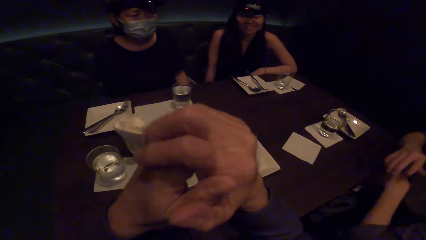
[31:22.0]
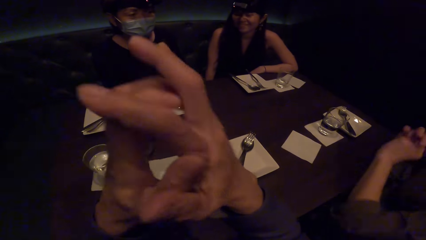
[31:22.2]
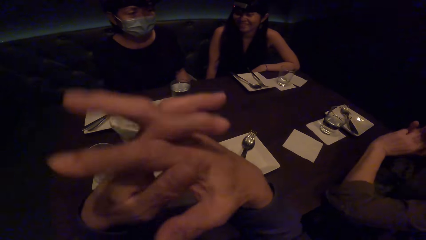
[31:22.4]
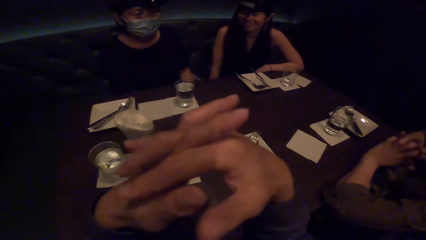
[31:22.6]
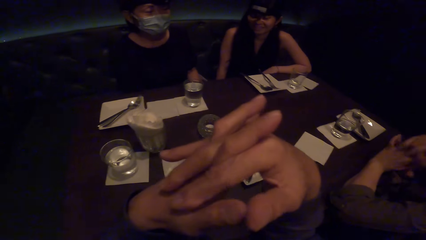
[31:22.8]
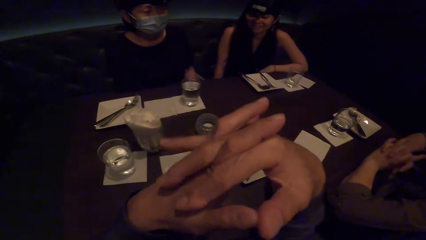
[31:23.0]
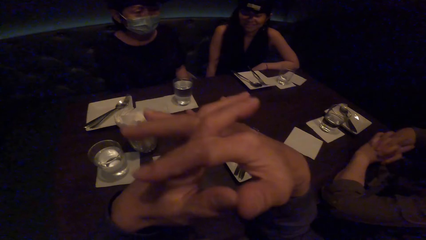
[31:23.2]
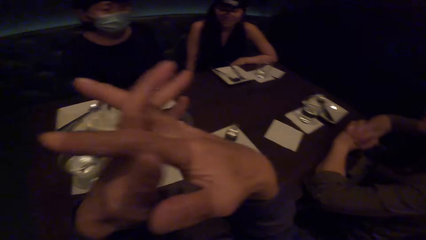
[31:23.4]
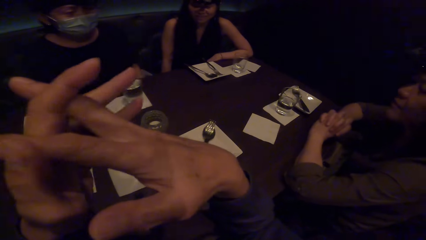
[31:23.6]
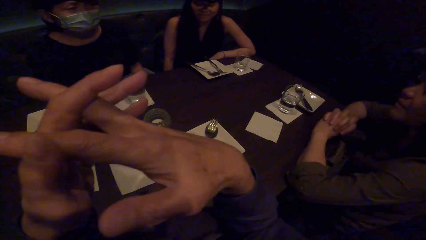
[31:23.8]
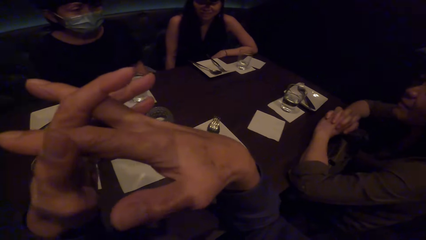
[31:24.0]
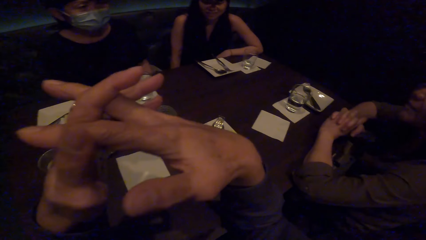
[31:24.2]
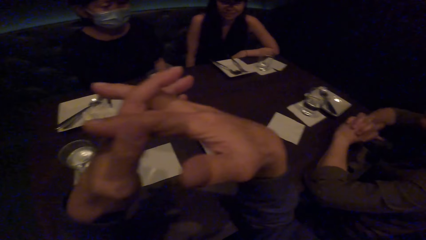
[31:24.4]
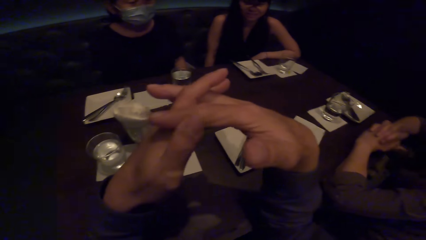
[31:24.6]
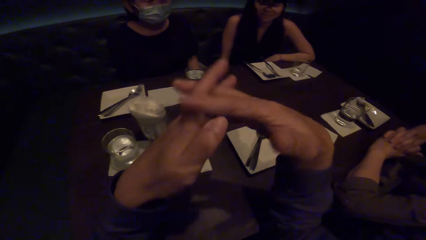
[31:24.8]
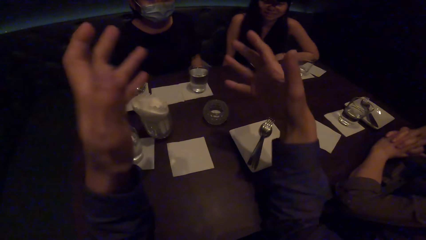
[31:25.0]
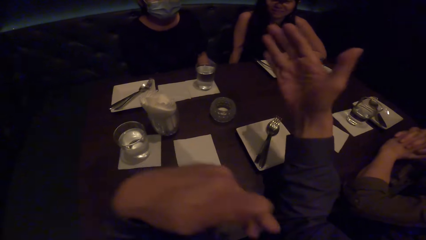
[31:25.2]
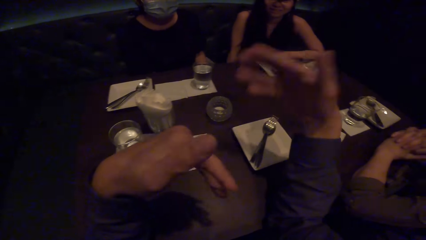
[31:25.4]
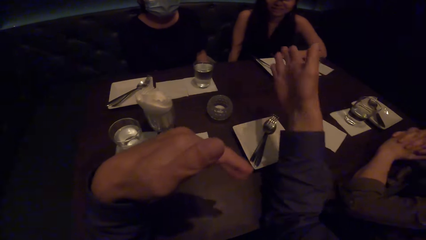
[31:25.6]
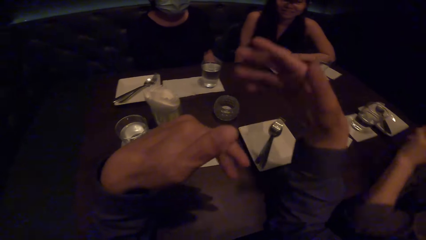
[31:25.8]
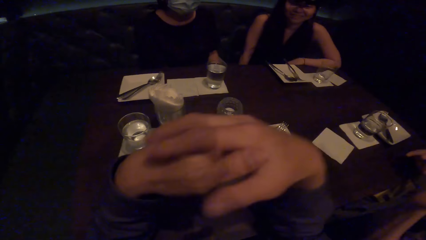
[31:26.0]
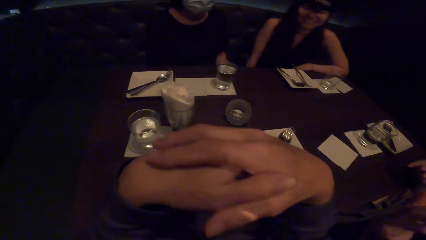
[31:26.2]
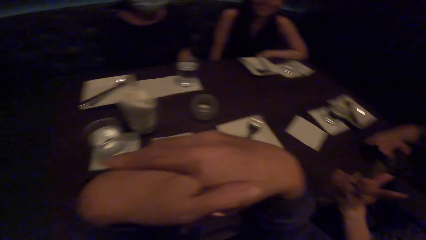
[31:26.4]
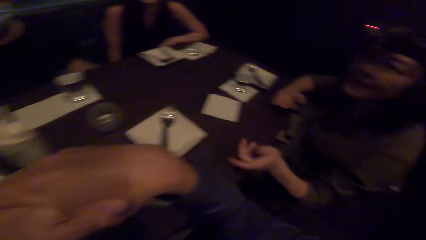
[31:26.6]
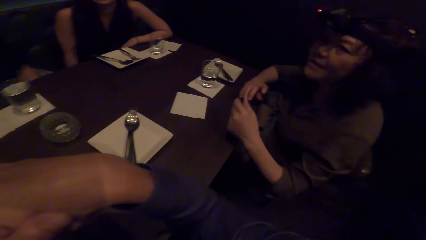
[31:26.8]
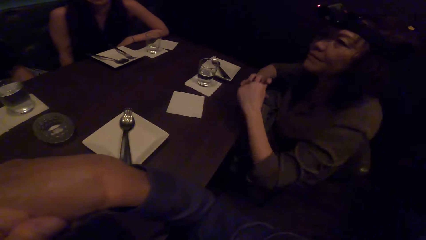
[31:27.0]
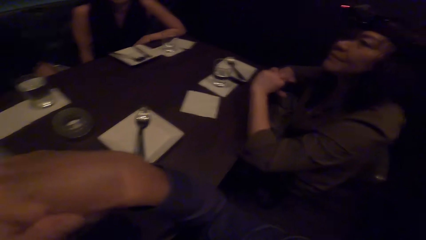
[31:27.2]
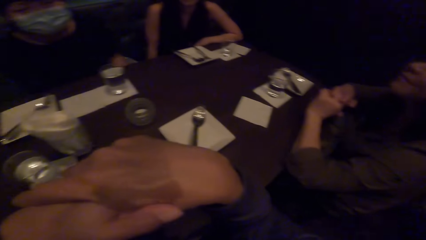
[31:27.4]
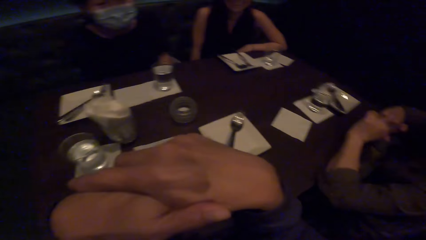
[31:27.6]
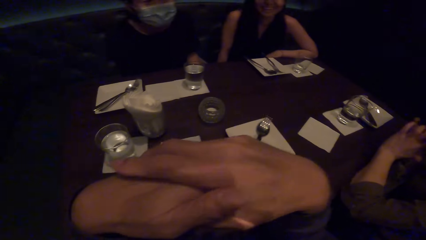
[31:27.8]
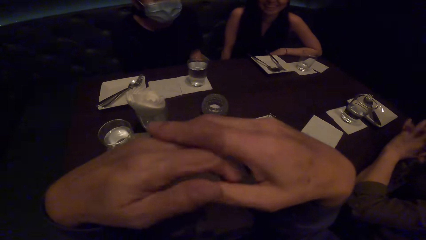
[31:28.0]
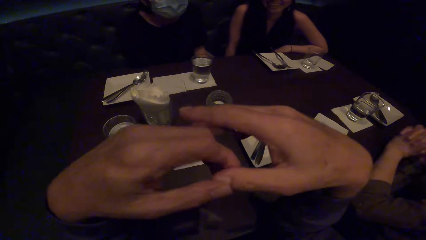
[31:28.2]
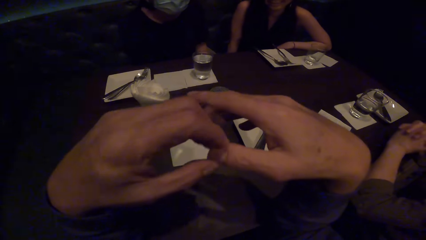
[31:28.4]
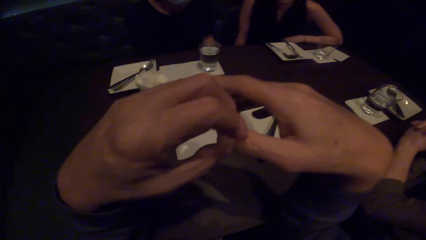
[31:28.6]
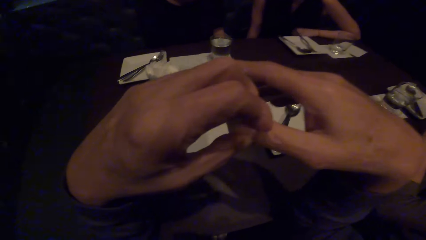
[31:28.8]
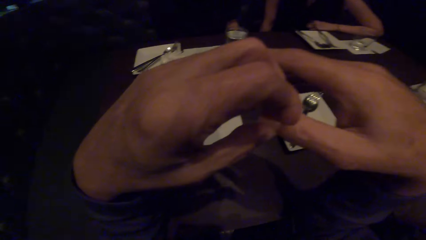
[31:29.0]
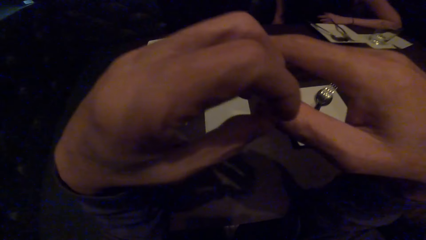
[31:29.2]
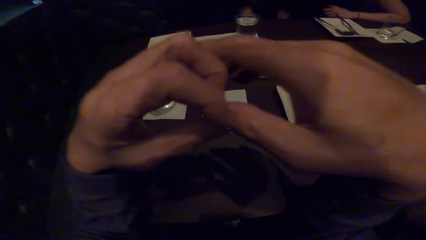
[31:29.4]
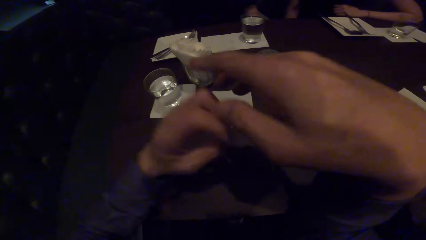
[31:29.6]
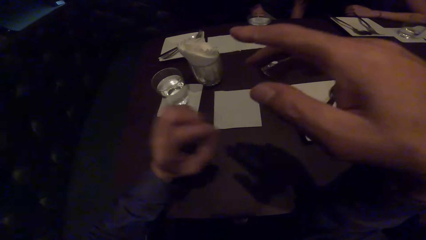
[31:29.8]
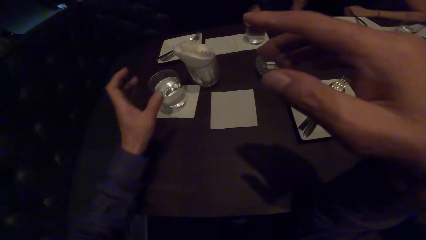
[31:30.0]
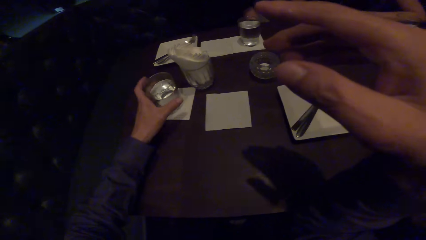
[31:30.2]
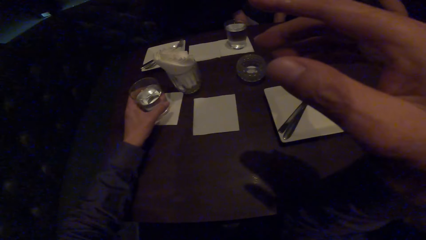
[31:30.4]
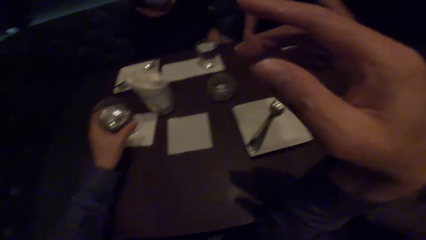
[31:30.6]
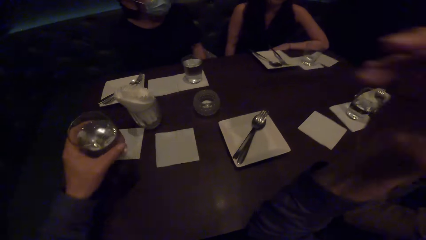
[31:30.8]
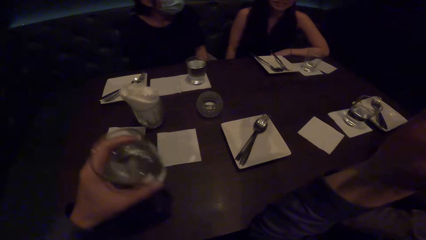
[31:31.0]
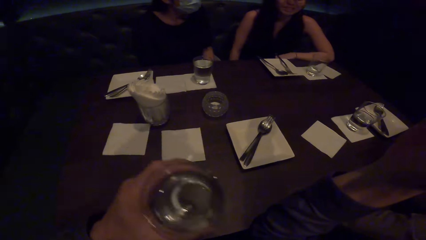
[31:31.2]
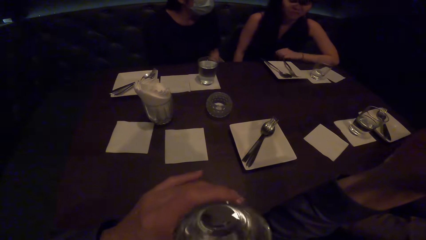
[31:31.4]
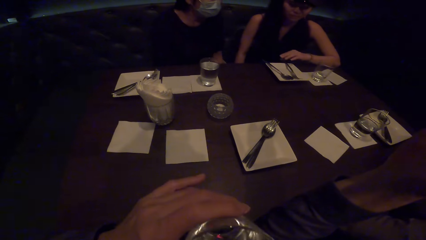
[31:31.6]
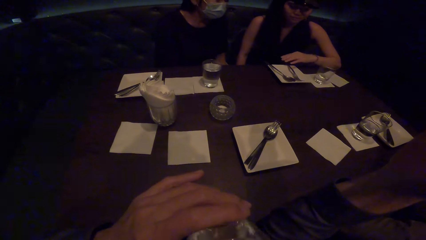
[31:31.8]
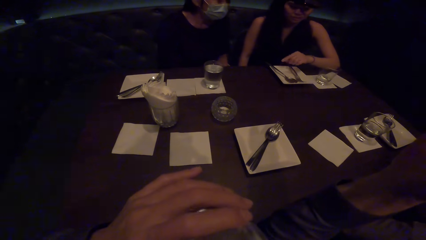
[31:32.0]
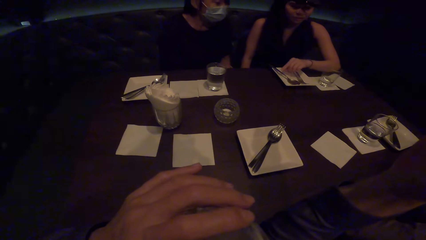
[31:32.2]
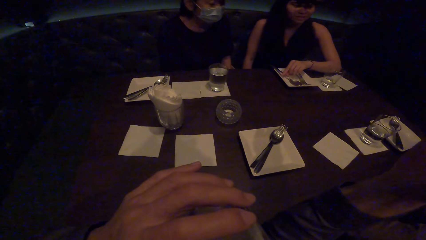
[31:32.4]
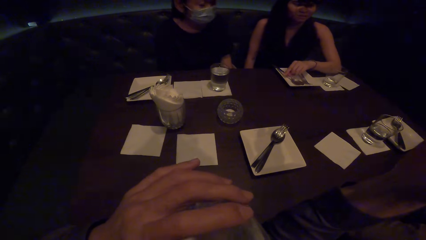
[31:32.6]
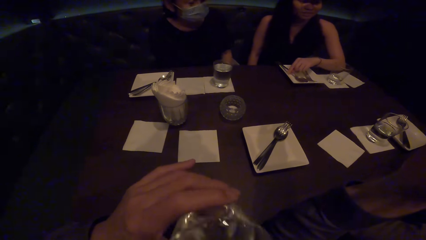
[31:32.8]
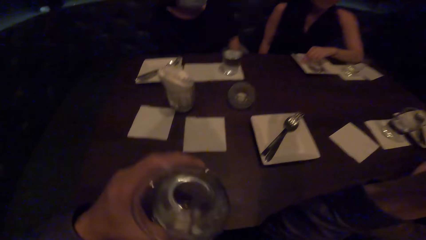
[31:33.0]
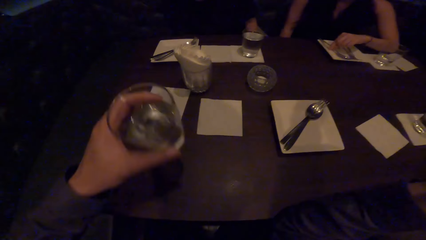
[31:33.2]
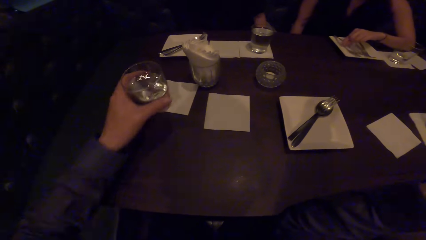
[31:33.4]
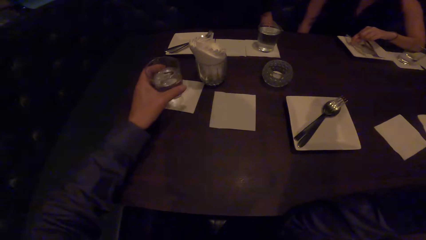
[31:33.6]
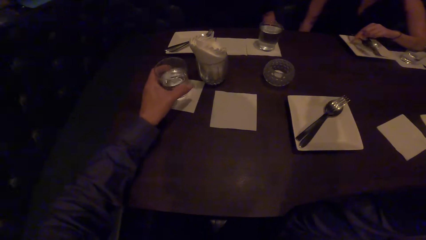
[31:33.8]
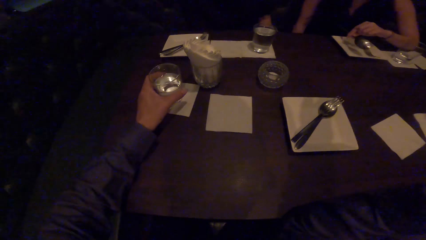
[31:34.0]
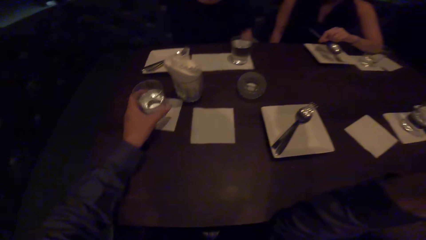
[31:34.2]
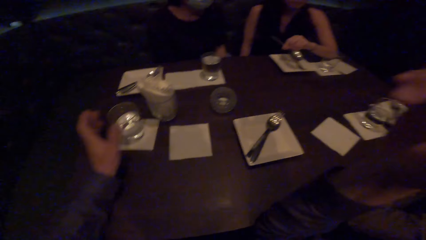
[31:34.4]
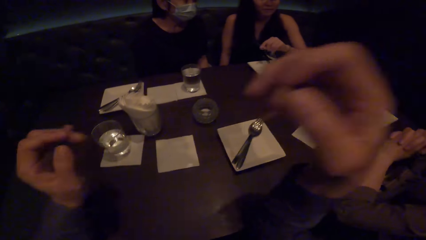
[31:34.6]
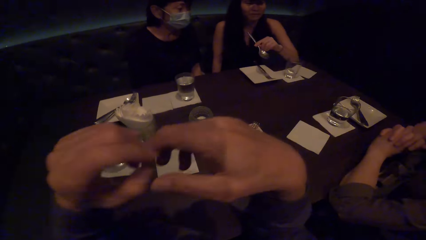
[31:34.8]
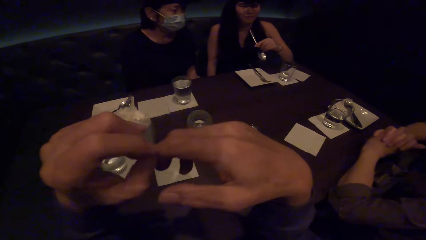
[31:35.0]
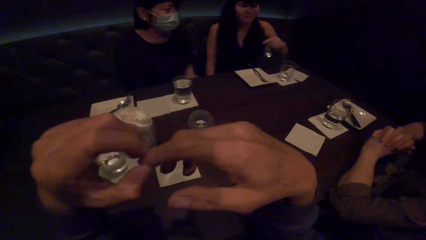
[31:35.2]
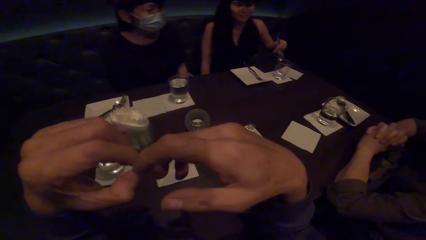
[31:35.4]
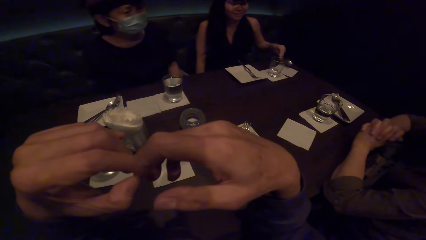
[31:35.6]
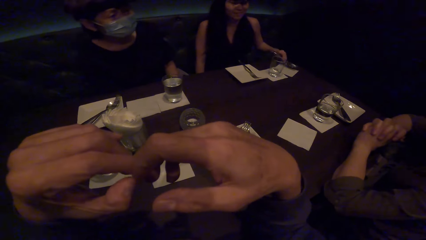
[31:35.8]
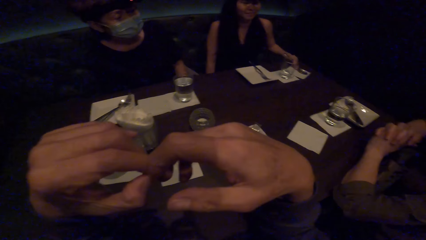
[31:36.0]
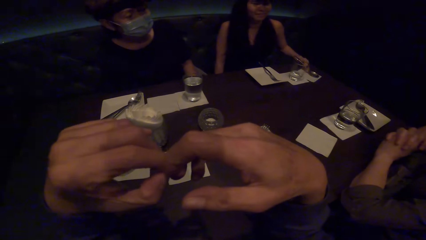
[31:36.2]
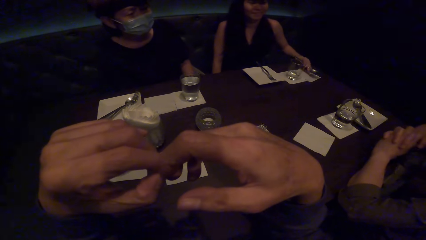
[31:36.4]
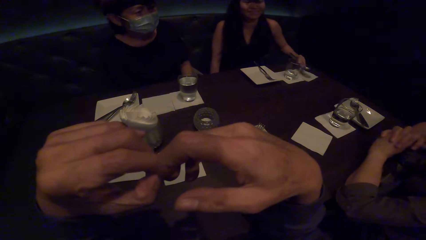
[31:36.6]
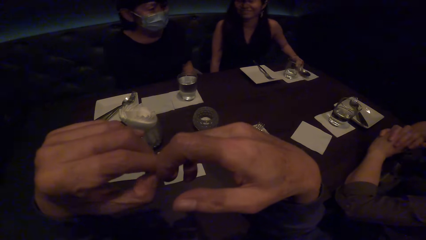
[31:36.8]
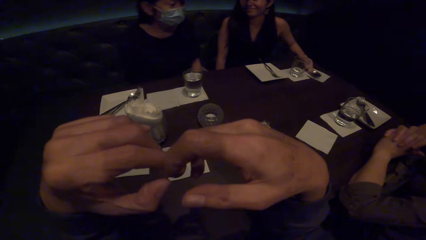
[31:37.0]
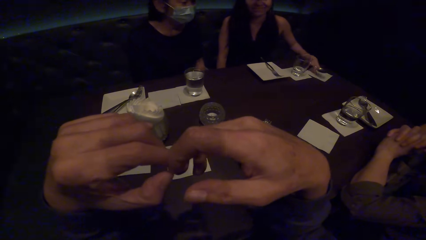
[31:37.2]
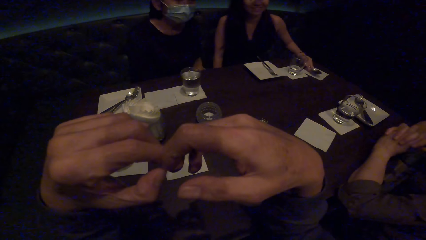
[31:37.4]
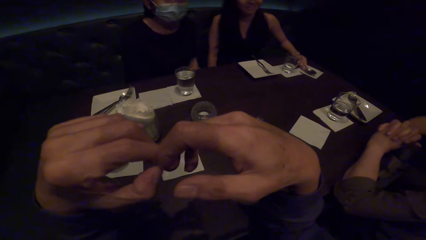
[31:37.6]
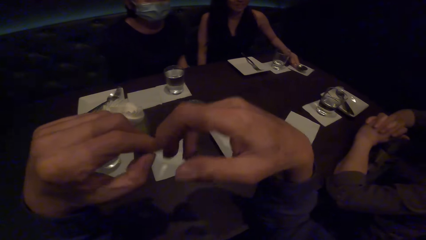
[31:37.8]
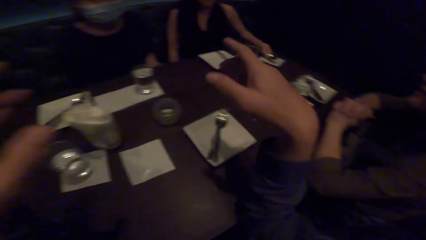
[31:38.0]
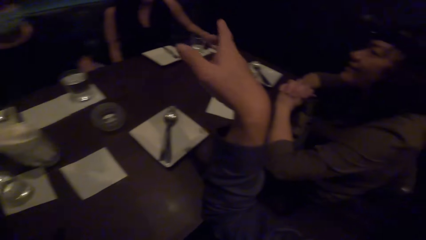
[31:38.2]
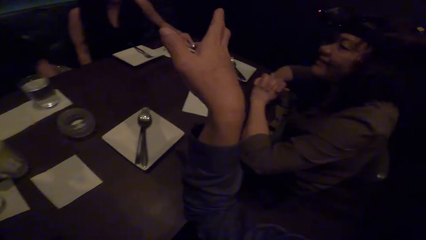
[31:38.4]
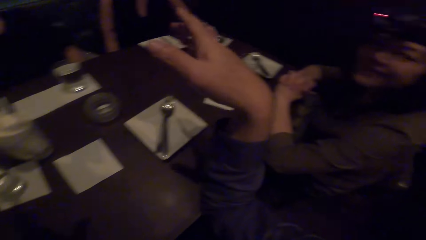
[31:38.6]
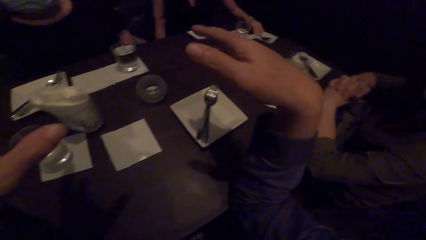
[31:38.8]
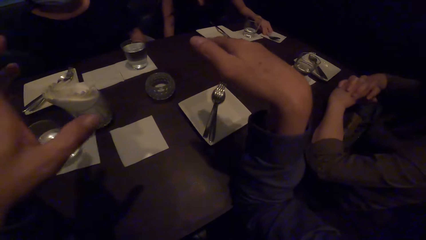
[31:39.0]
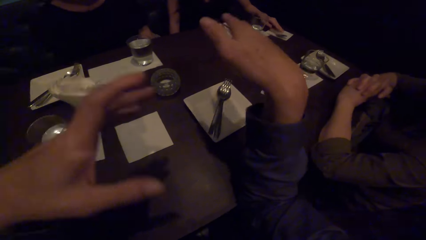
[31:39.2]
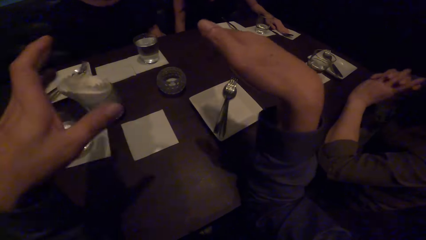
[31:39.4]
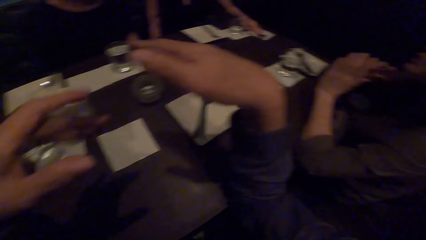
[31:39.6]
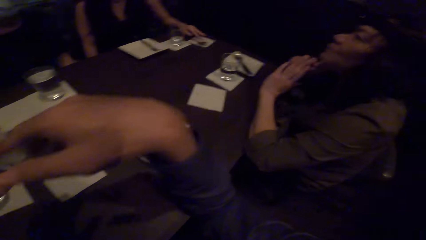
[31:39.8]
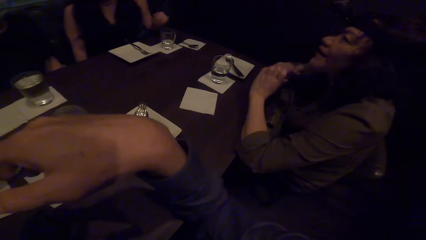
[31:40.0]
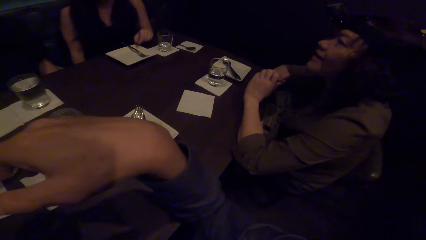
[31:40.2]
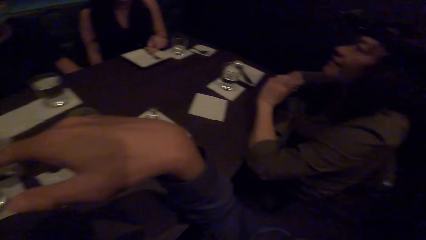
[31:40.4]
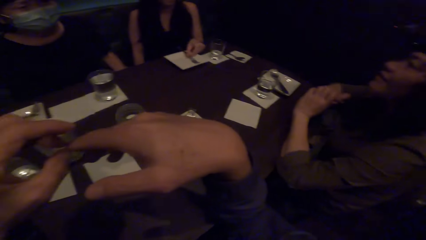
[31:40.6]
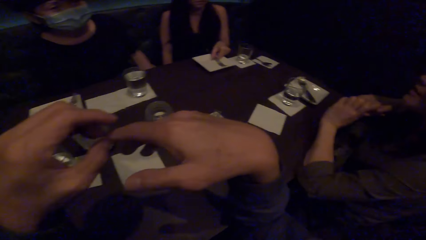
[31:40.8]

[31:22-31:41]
The camera wearer interacts with the friends. They pick the glass of water, drink water. A man drinks beverage and puts the glass on the table. The camera wearer drops the glass of water on the table. A lady picks the spoon and drops the spoon on the table. The man dialogues with the lady and other ladies. The camera wearer interacts with the friends.
